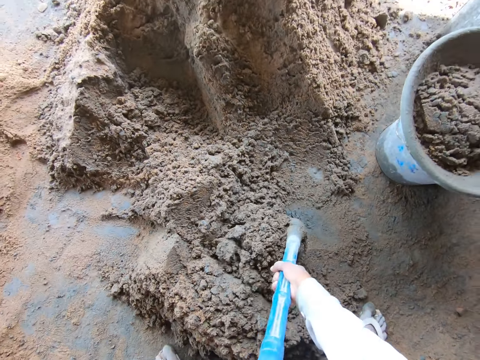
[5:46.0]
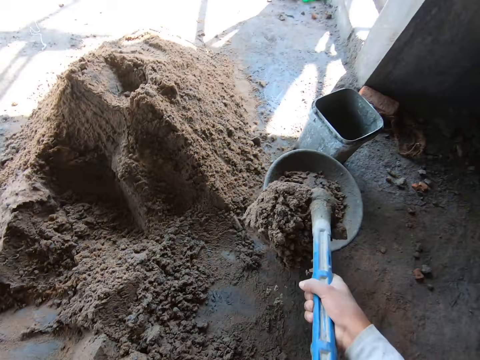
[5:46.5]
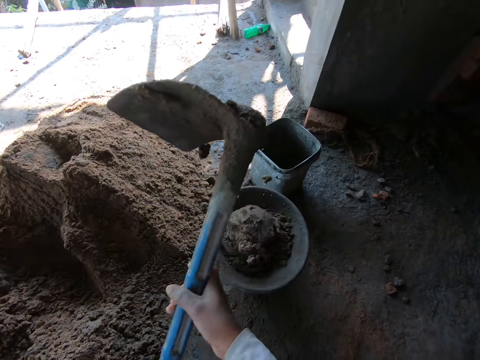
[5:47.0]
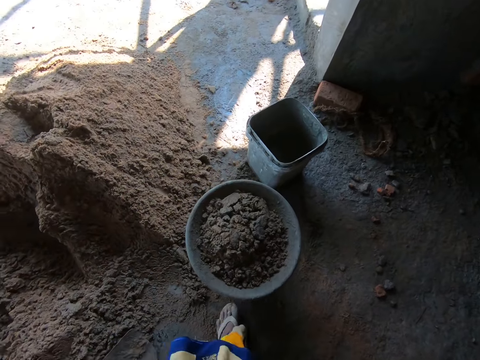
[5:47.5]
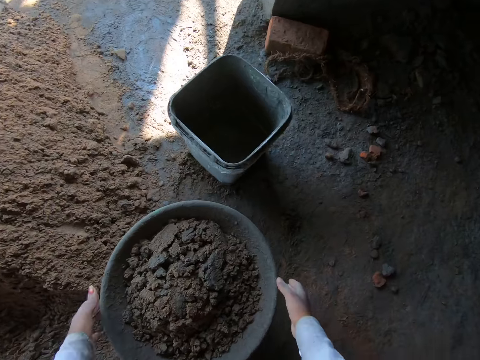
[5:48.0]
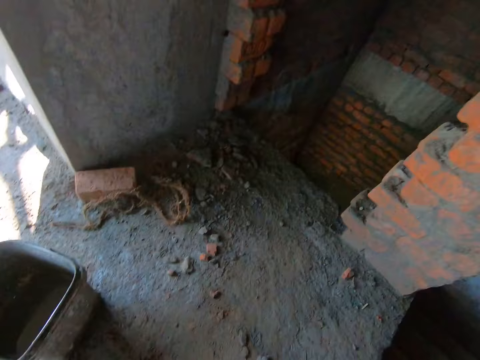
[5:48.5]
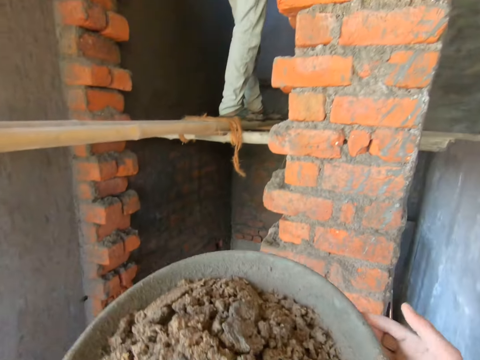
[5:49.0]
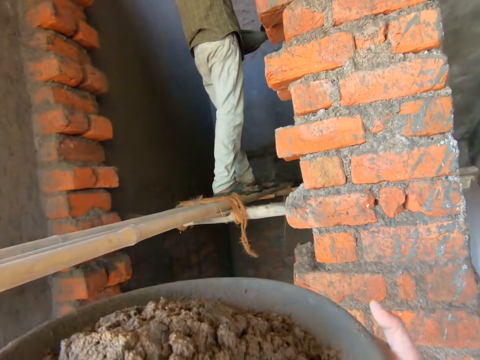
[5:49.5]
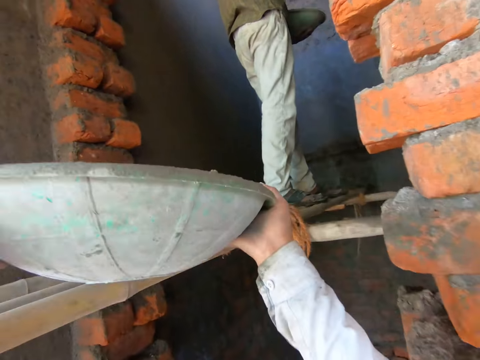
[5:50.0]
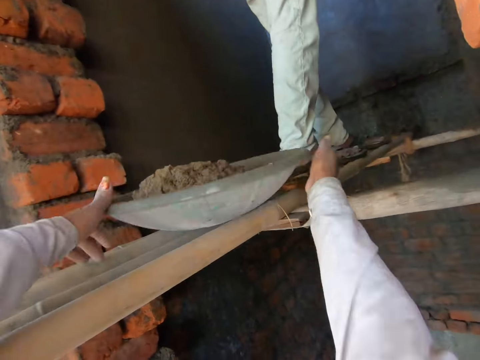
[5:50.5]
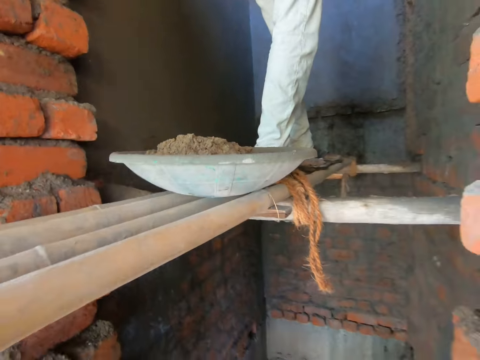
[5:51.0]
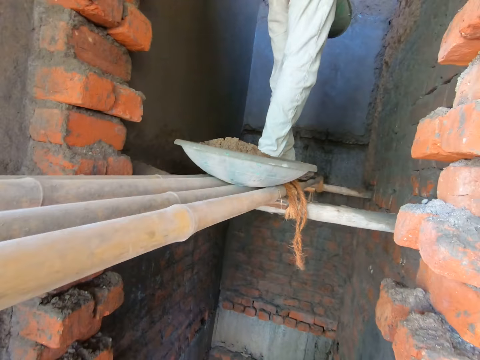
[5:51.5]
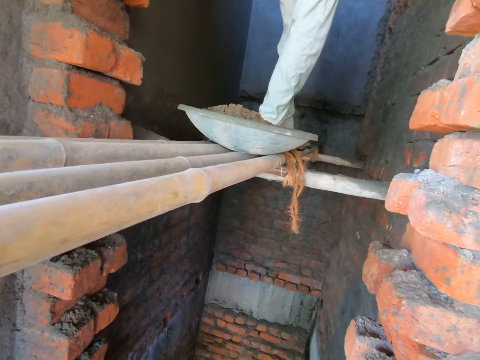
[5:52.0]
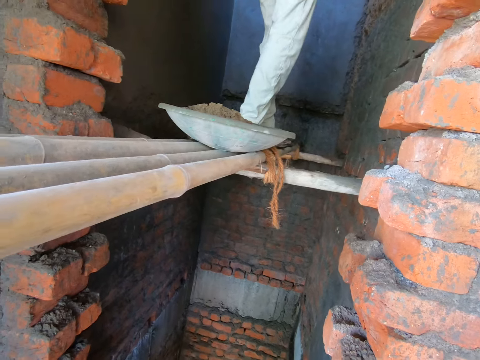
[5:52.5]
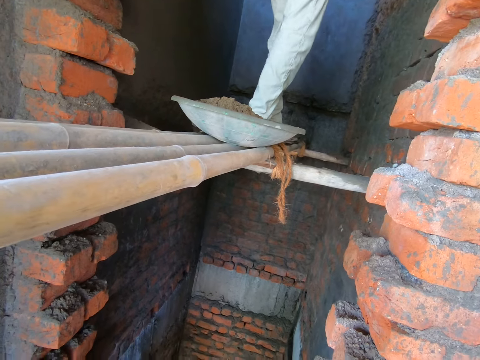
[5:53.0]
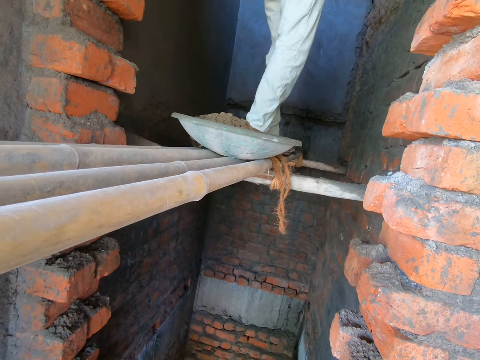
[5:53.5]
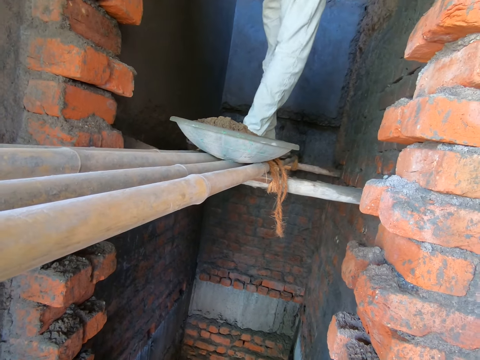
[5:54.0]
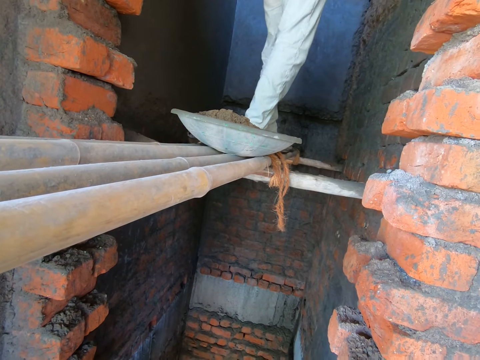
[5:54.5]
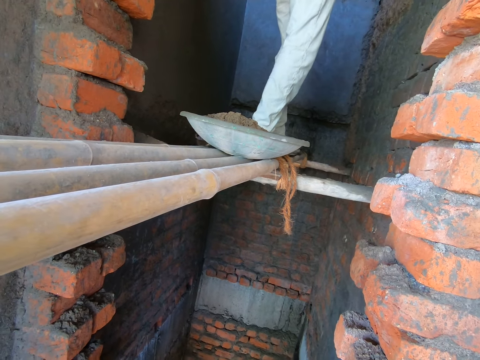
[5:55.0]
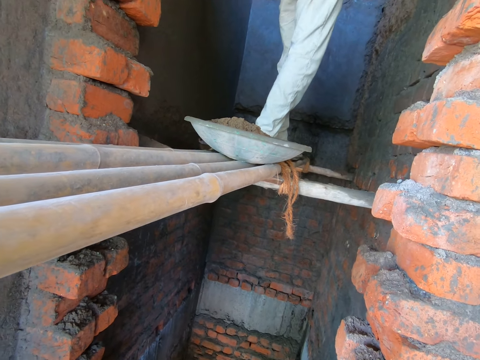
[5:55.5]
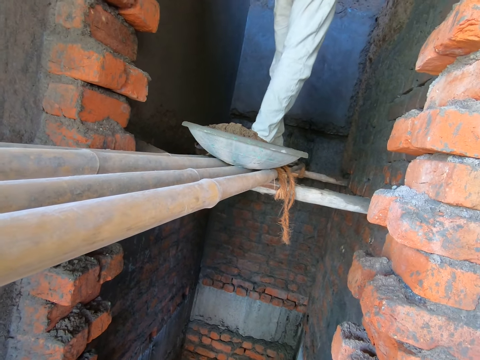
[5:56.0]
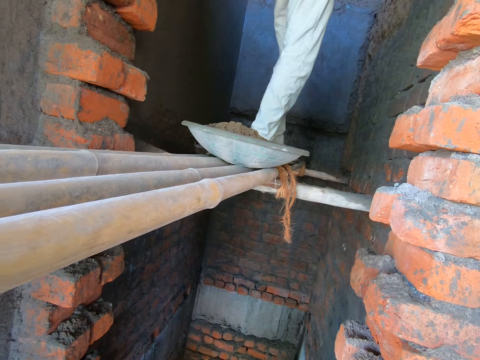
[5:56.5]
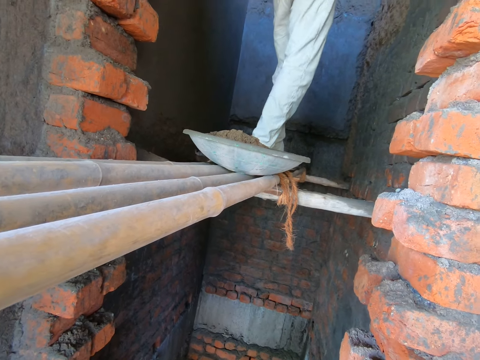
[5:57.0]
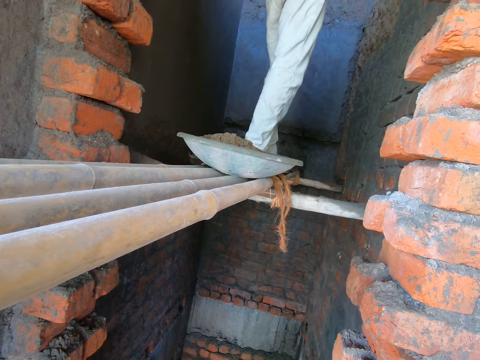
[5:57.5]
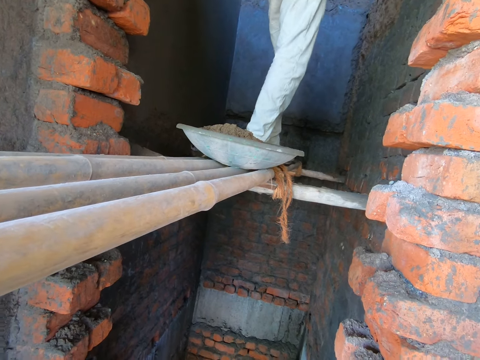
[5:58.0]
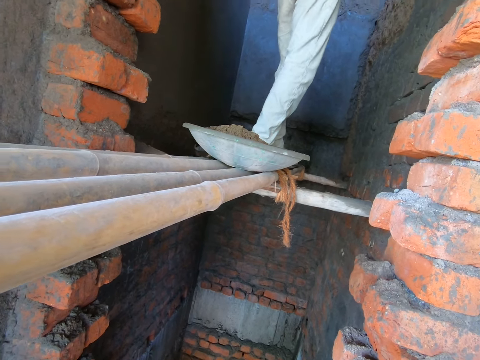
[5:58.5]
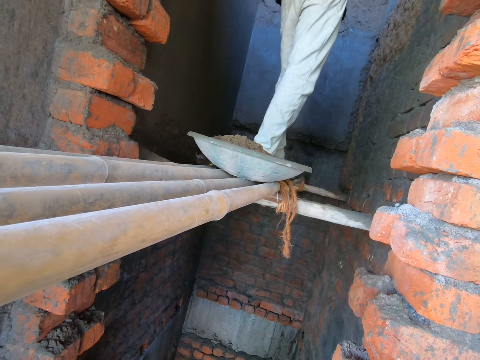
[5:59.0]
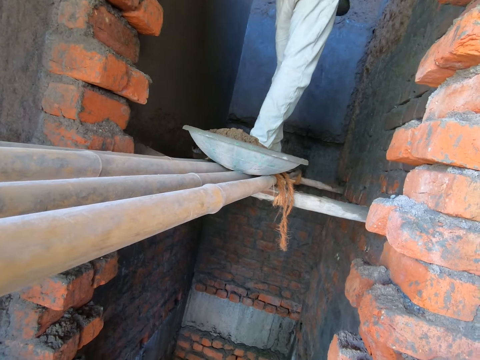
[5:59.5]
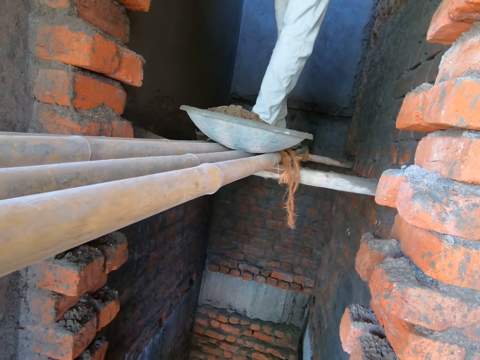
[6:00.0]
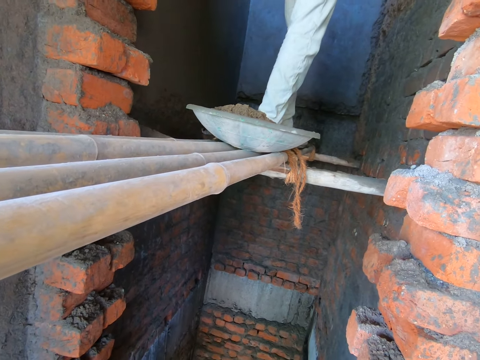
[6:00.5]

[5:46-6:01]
The camera wearer pours mortar from the hoe into the bowl on the bucket with both hands. They put the hoe down. They hold the bowl on the bucket on the floor with both hands, lift the bowl from the bucket on the floor with both hands, and adjust the bowl with both hands. The man renders mortar onto the wall with the trowel in his right hand. The camera wearer places the bowl on the bamboo scaffolding with both hands.

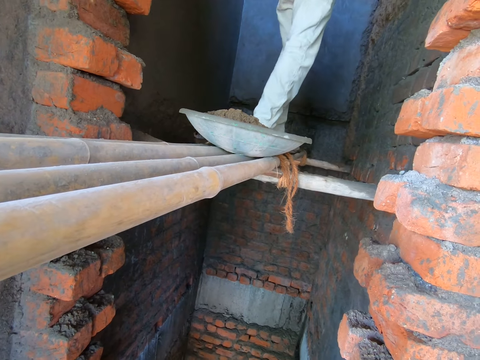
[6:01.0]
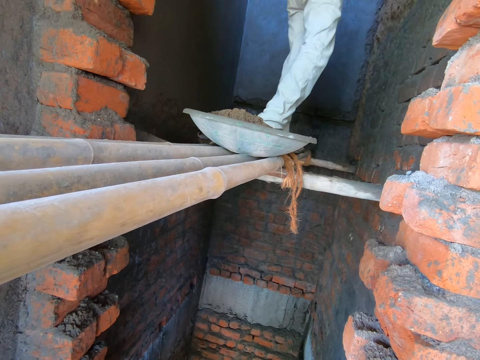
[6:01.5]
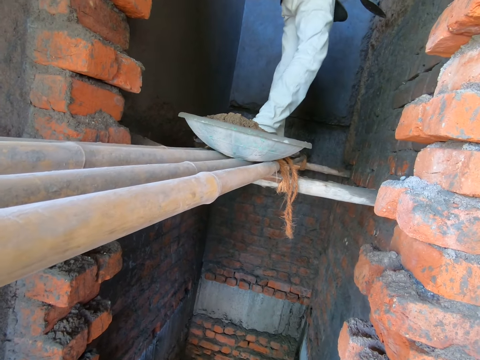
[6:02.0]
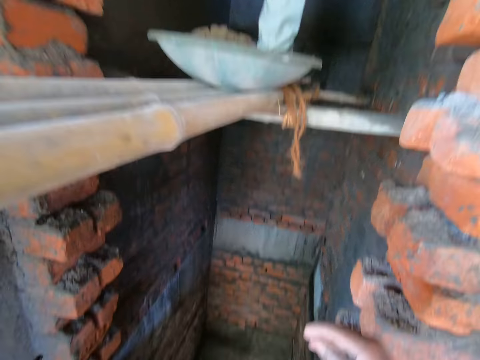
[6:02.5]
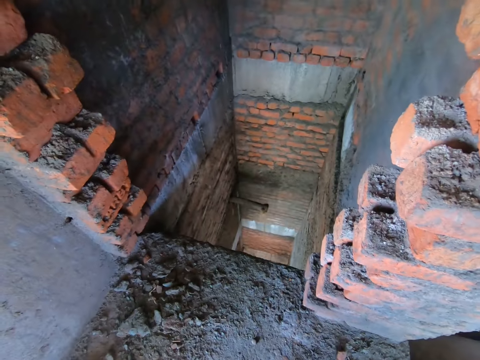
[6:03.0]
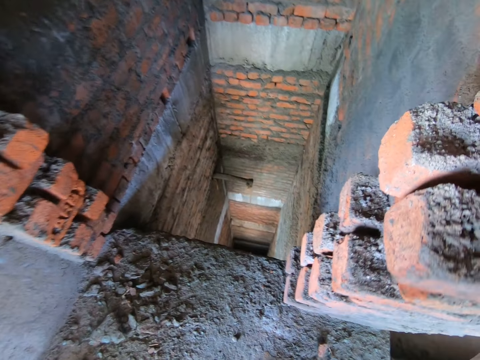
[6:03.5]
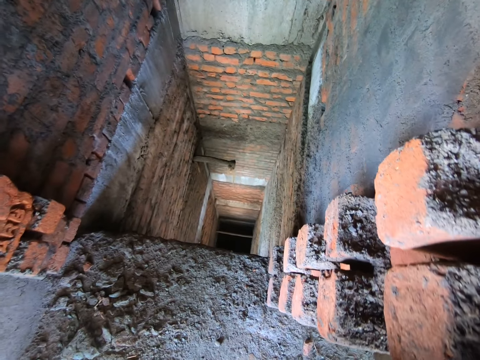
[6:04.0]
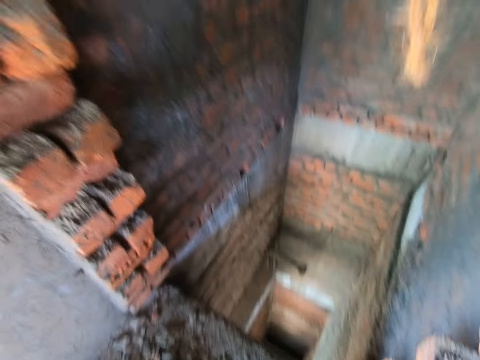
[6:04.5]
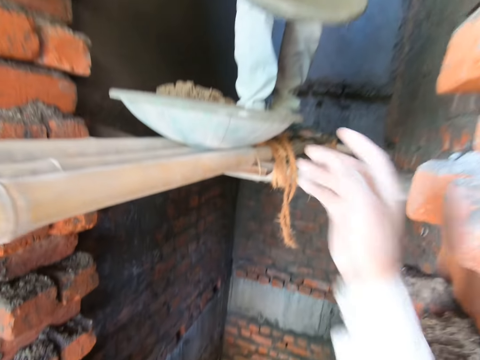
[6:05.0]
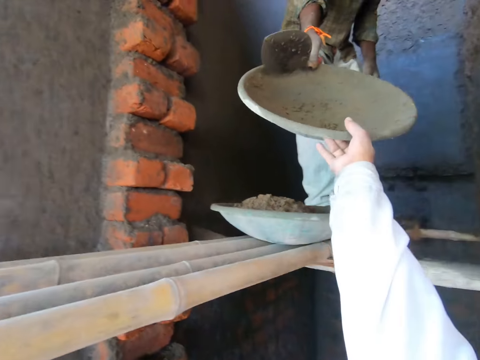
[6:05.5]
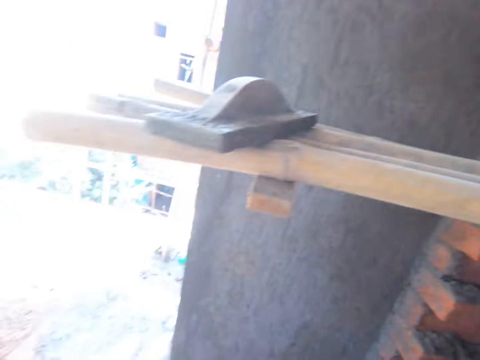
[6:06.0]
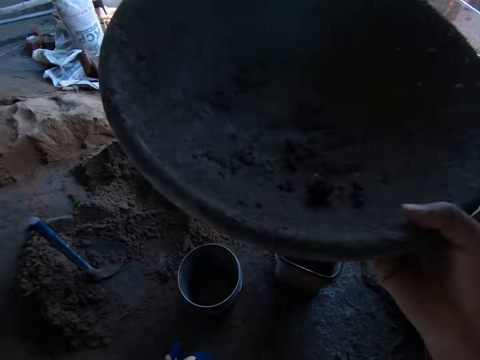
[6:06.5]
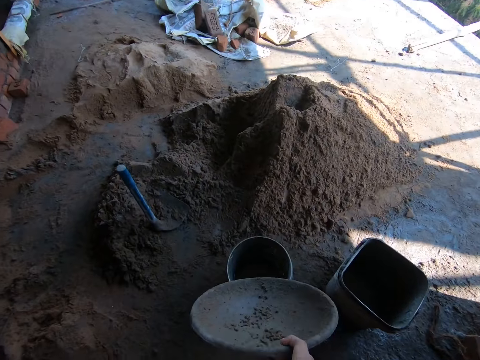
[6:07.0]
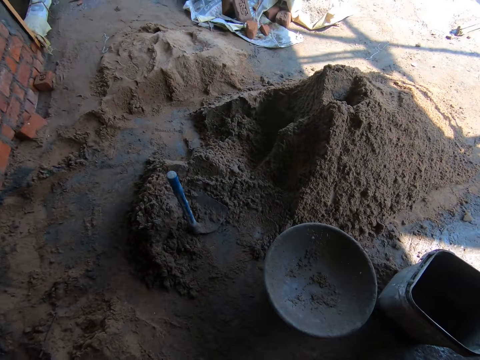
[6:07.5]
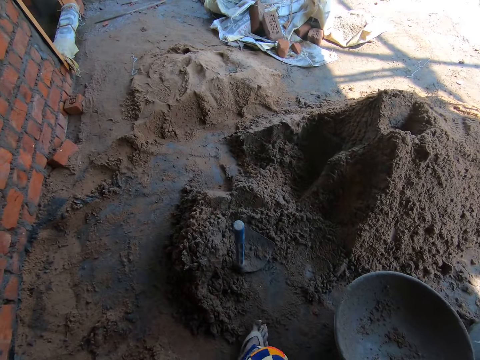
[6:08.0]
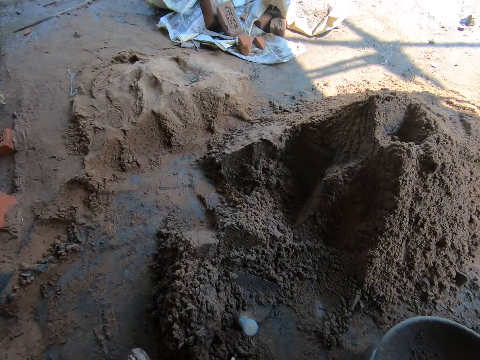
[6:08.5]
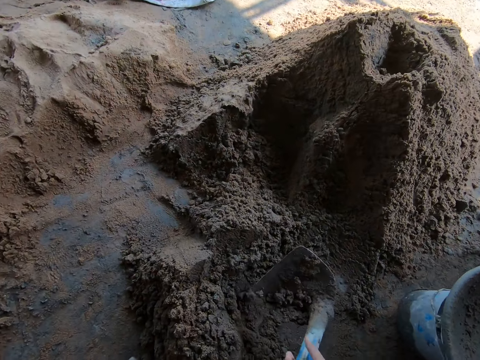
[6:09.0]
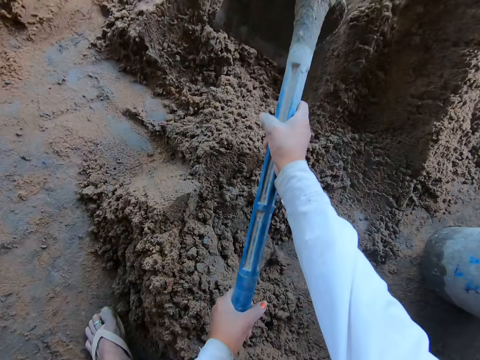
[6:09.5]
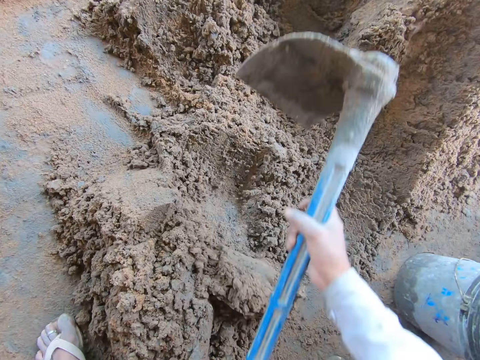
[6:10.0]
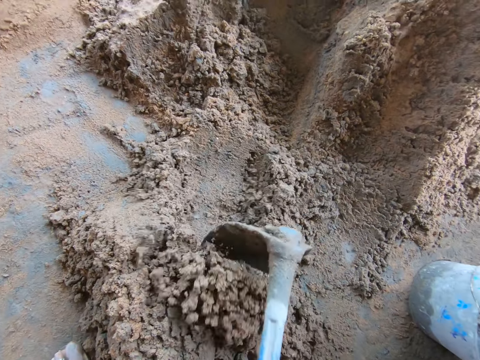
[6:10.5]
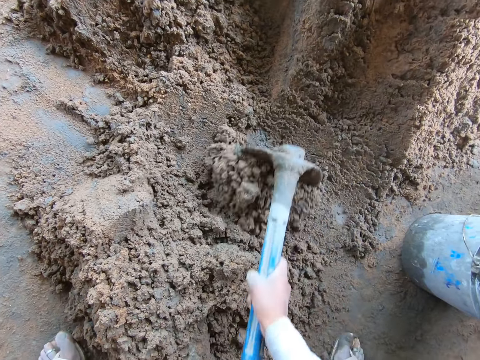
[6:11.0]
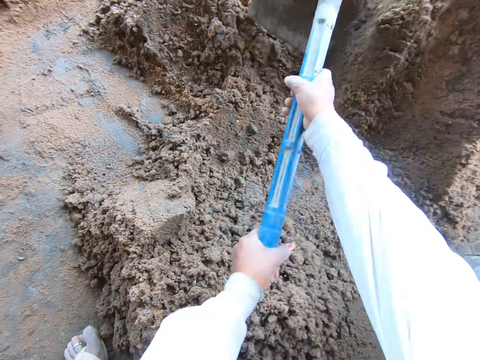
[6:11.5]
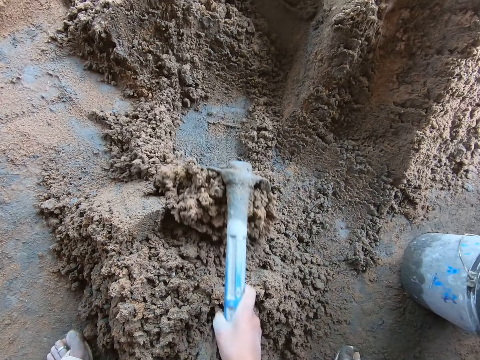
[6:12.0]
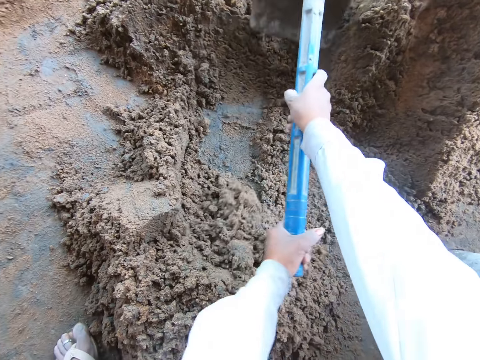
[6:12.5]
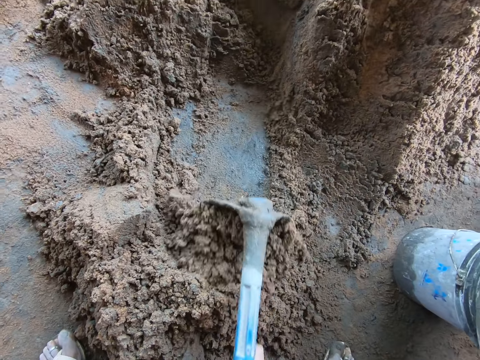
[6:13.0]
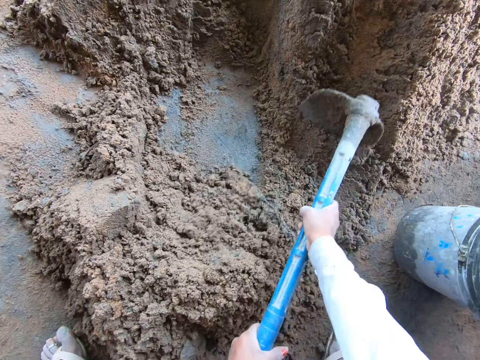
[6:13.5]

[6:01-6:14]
The camera wearer collects the bowl from the man with her right hand. She drops the bowl on the bucket on the floor with her right hand. She holds the hoe on the floor with her left hand and lifts the hoe from the floor with her left hand. She holds the hoe with both hands. She mixes mortar on the floor with the hoe in both hands. She collects the mortar.
